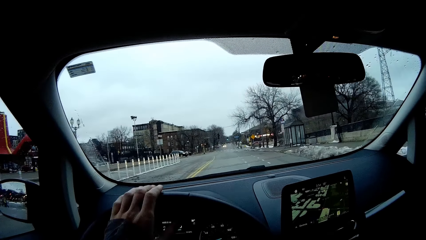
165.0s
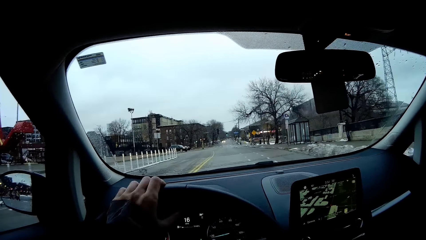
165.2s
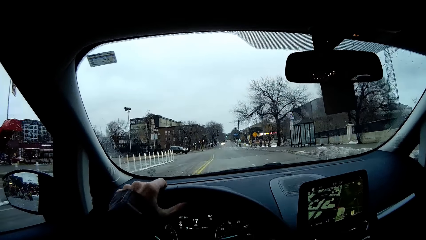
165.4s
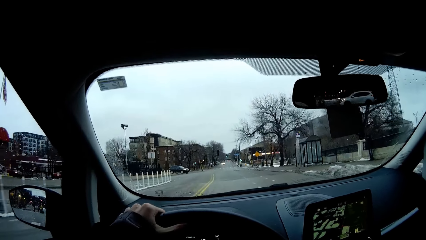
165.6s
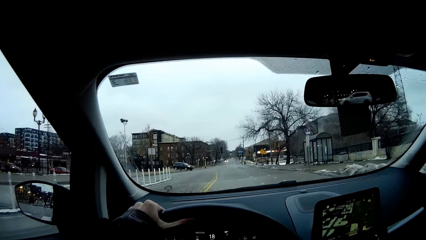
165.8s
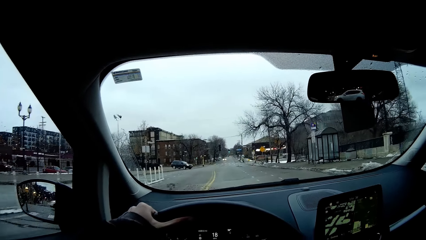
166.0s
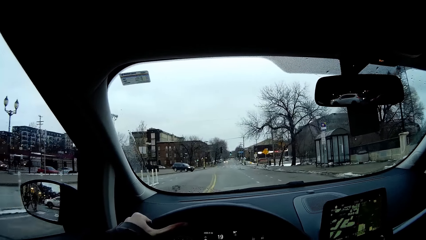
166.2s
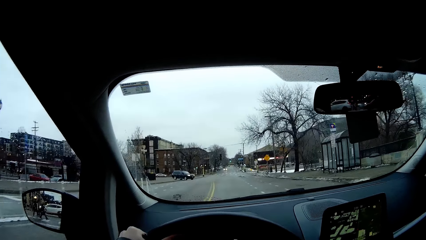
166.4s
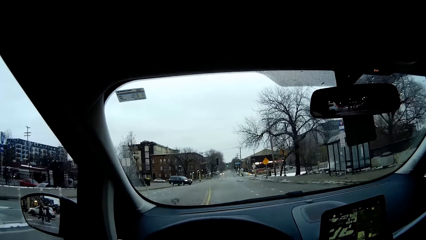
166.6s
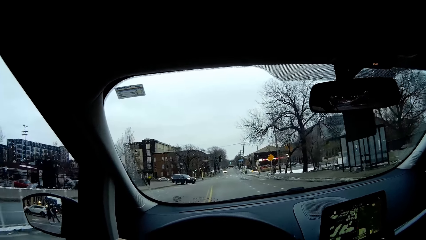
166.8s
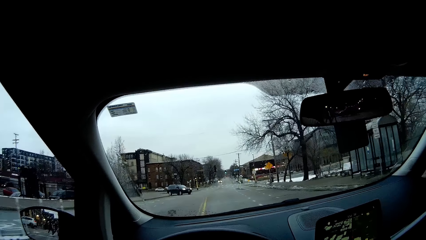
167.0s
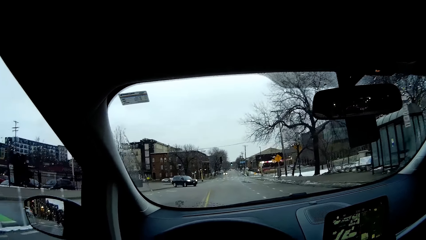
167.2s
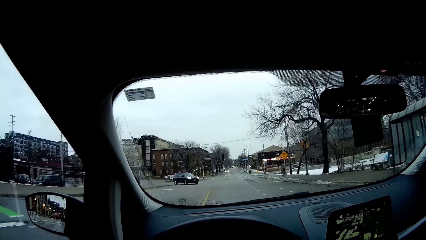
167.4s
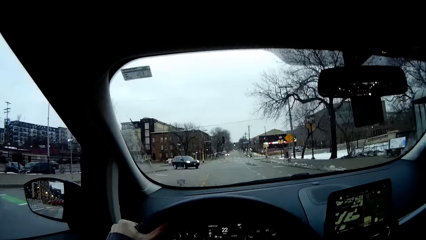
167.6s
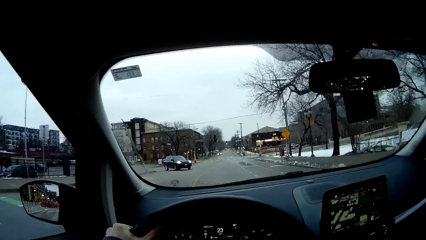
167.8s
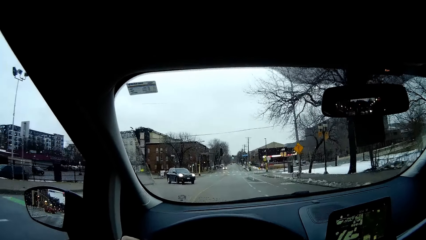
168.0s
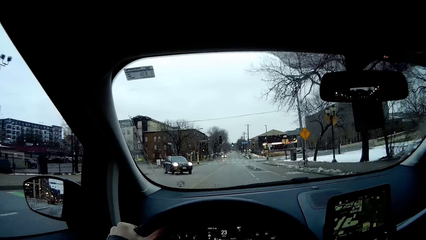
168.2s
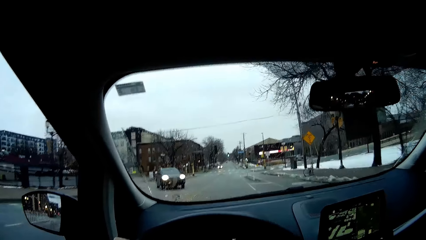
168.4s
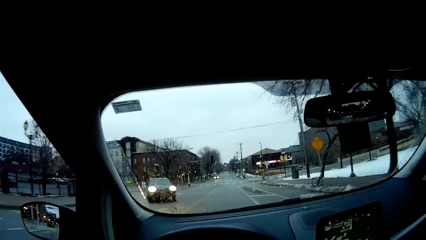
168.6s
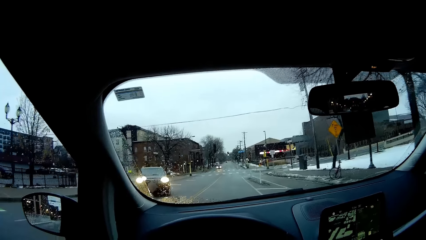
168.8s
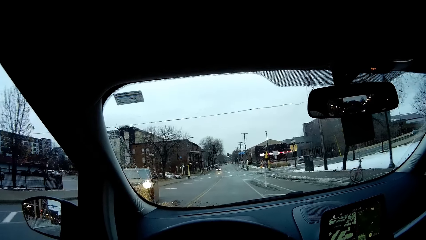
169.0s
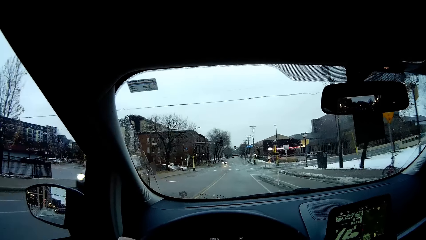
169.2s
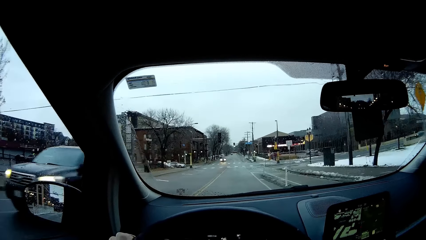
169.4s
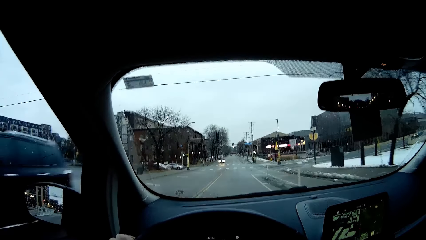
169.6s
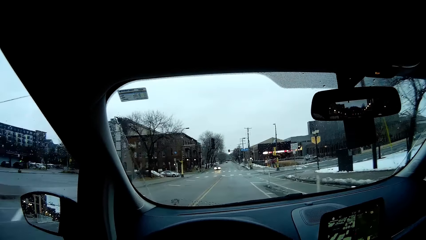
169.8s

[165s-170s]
The camera wearer adjusts her left hand on the steering wheel.

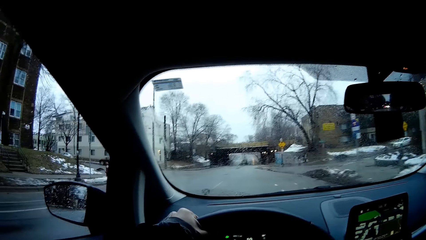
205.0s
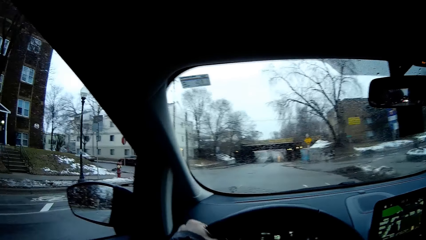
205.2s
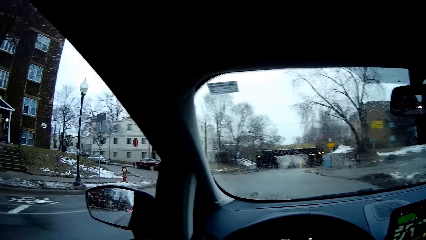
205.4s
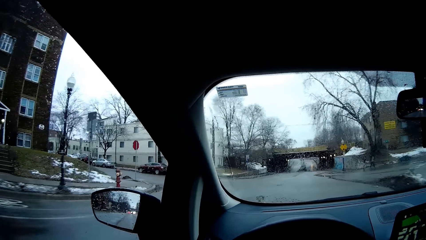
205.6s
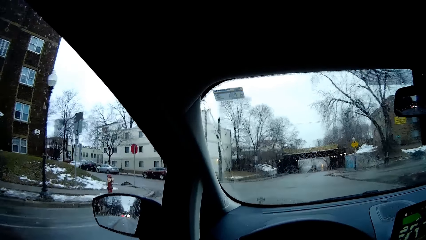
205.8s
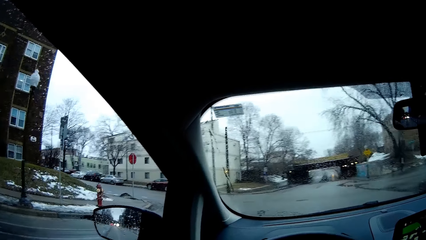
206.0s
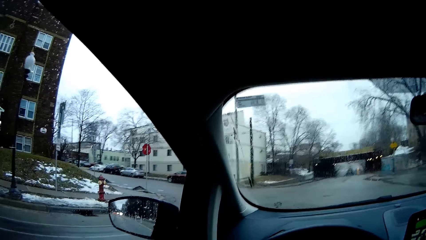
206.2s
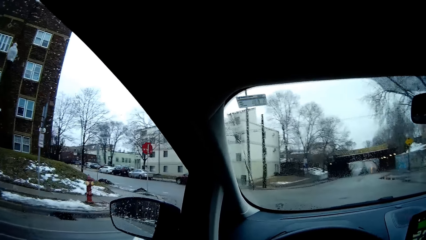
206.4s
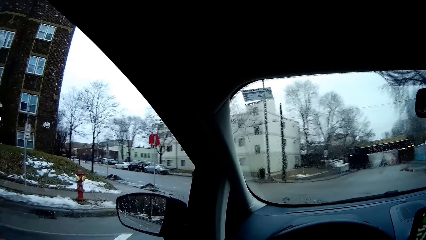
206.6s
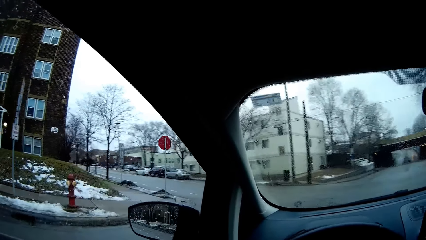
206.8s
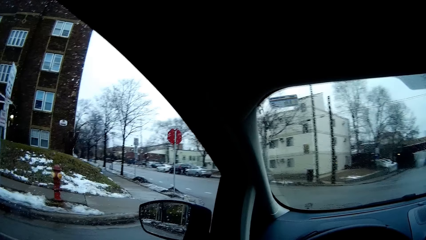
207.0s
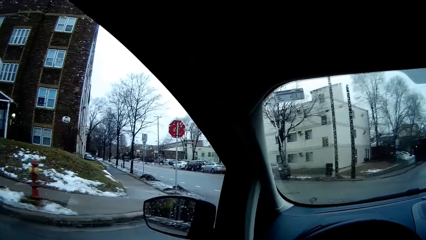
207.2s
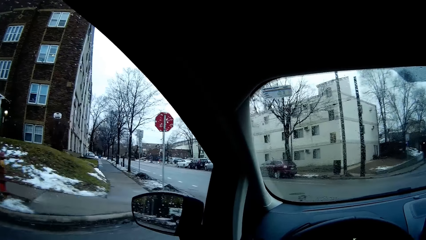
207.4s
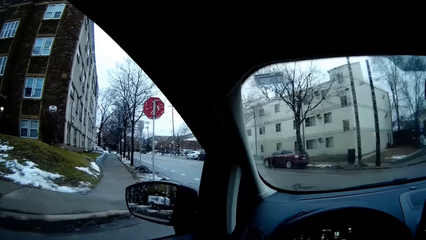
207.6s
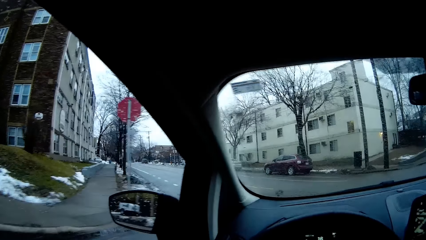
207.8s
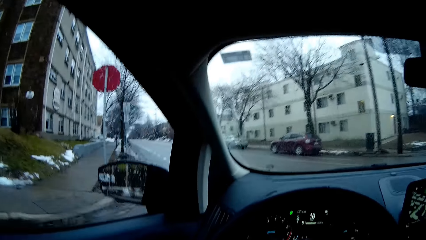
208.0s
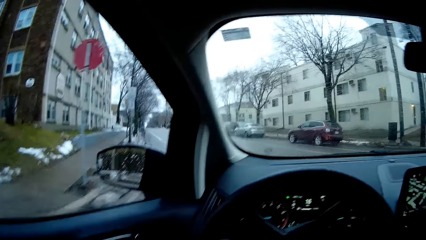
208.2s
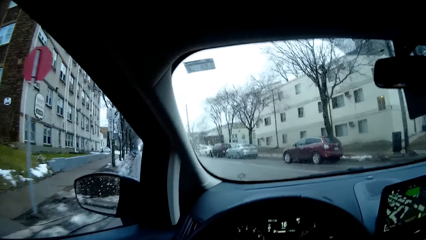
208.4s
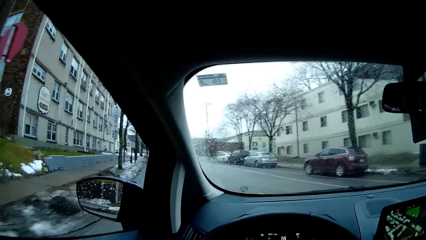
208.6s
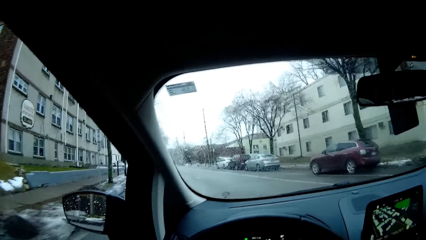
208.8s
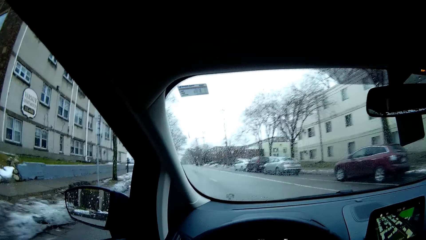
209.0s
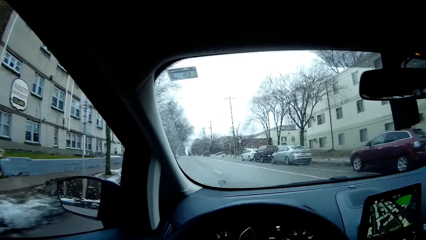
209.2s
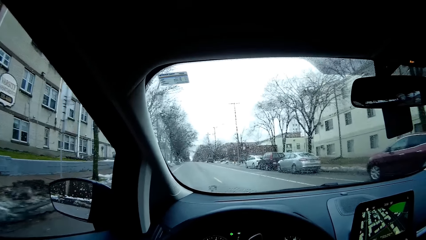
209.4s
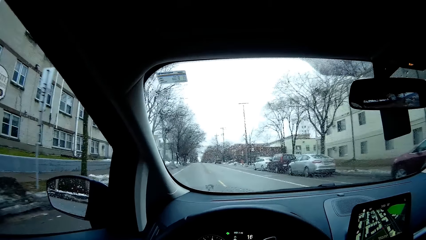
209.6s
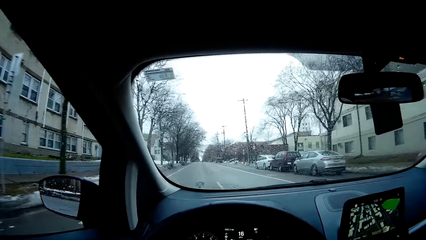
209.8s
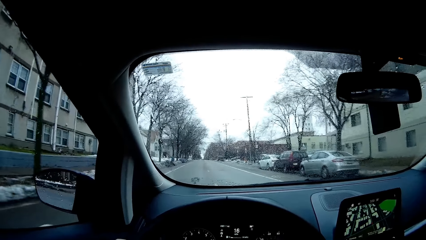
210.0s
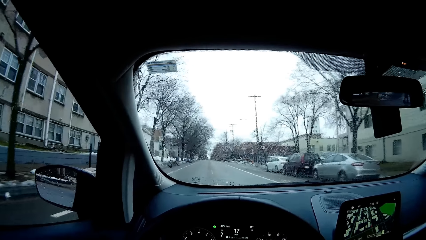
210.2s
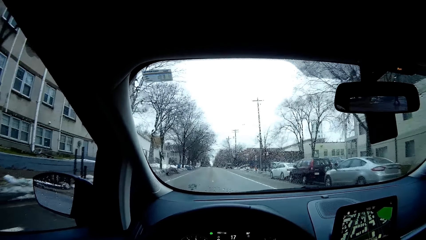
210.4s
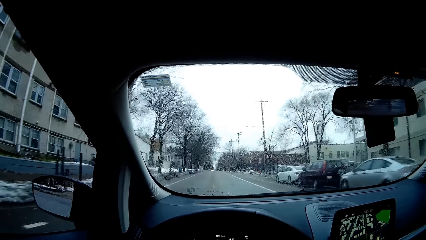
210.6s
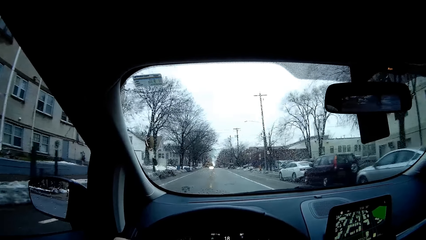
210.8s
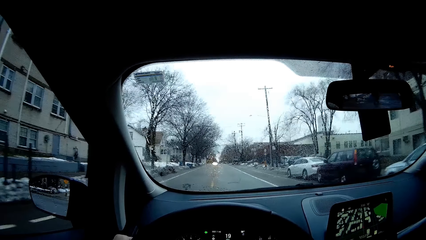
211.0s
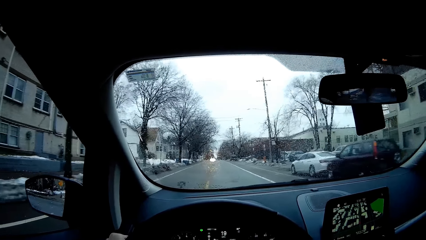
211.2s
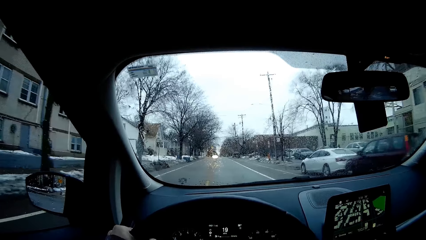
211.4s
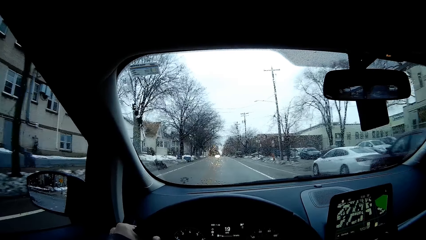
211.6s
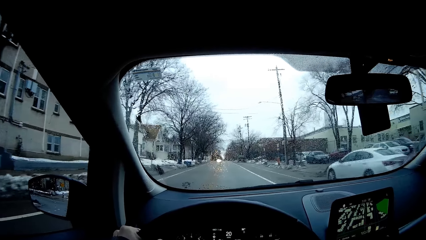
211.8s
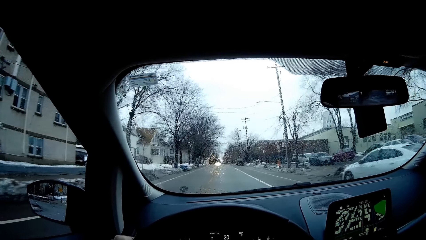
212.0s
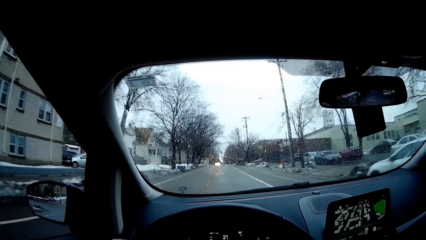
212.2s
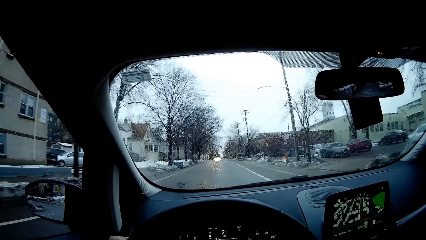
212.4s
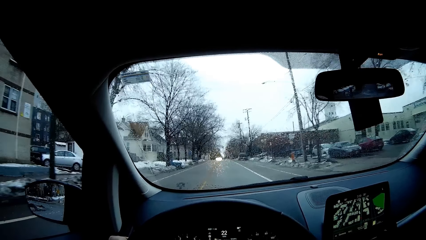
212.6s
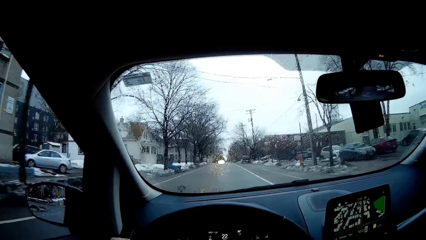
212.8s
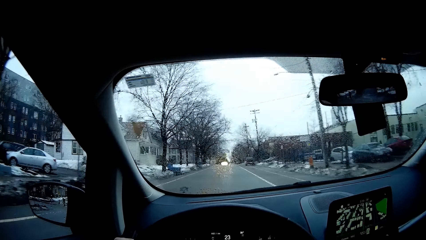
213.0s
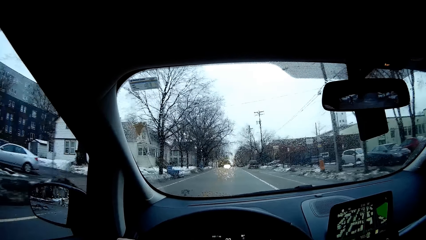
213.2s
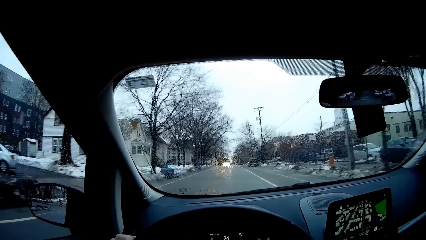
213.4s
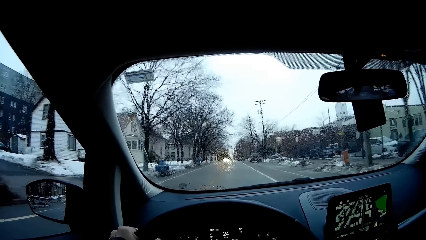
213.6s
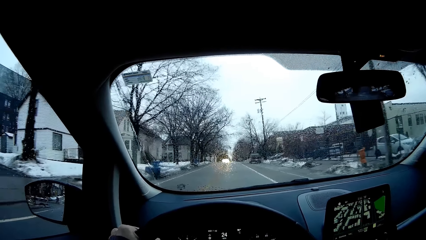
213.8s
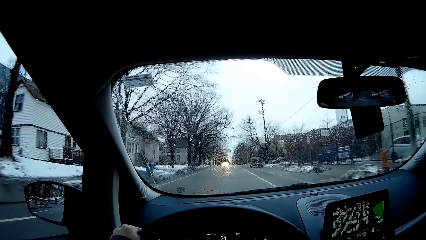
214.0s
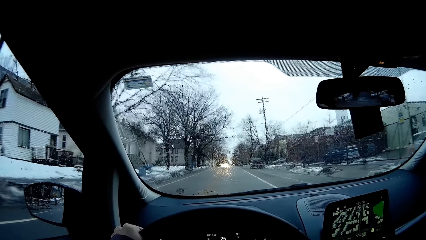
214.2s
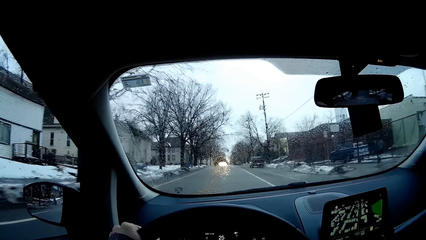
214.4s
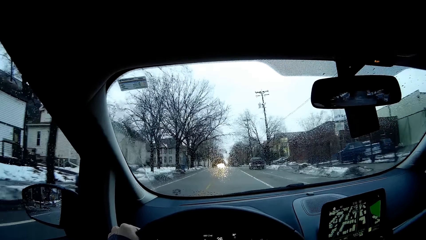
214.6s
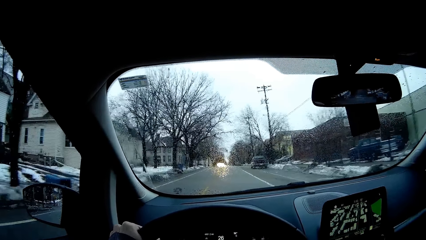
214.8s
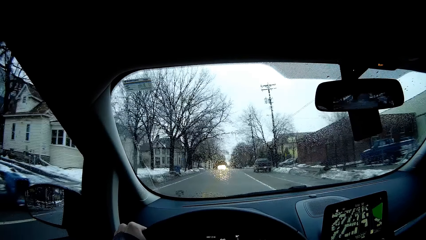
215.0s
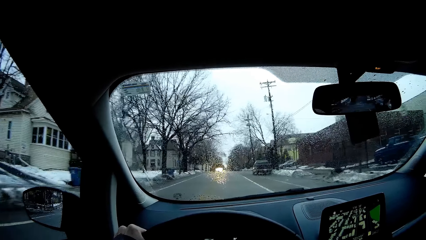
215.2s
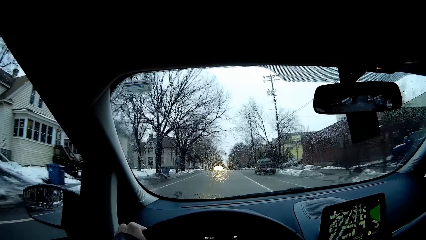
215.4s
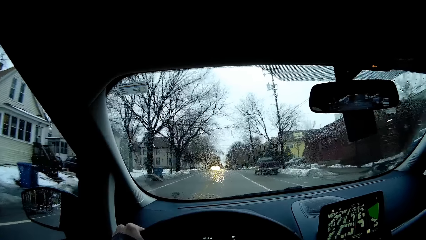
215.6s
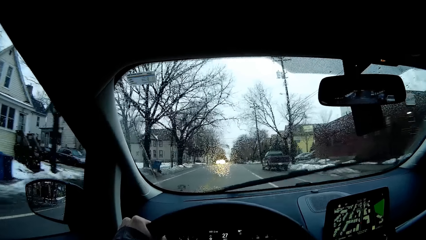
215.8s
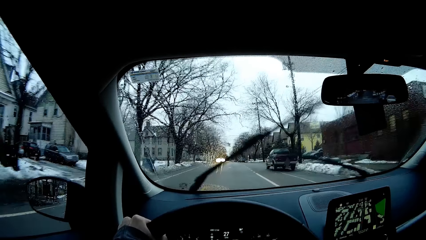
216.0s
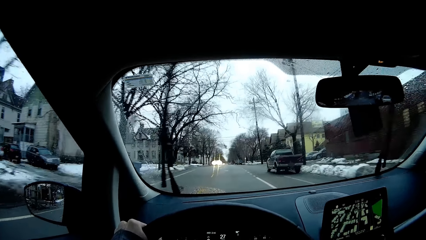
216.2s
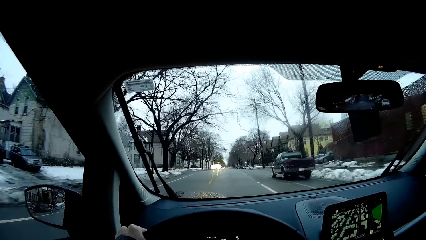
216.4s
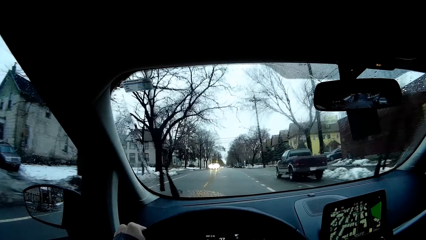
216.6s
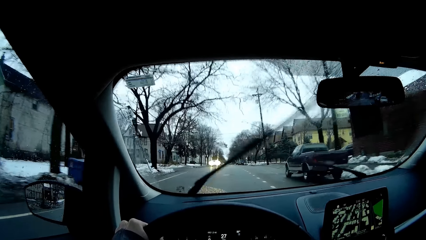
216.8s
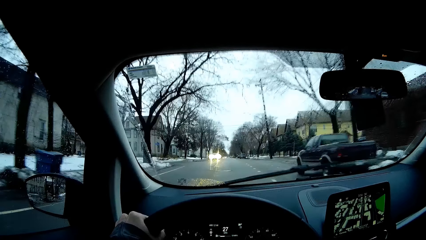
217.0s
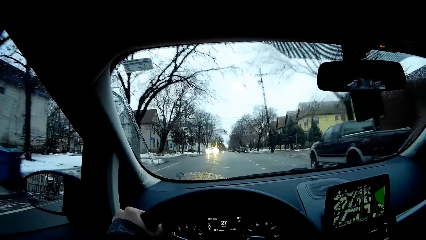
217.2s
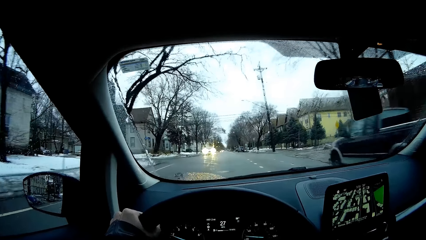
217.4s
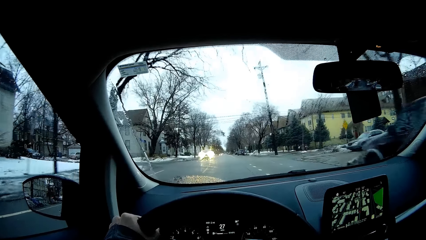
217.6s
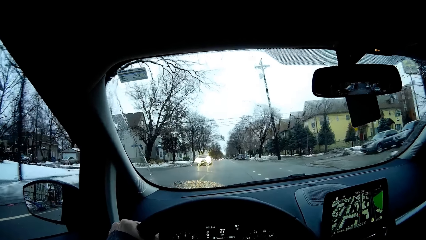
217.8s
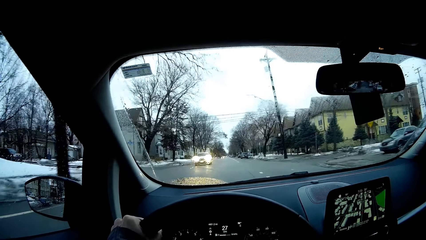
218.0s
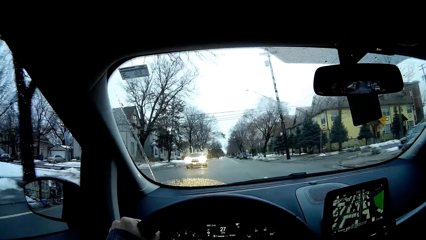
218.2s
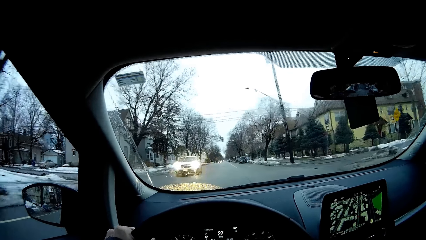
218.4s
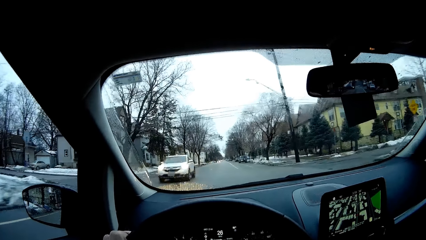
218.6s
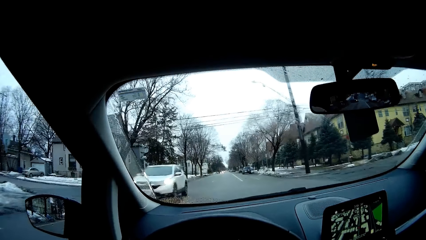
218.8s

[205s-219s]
The camera wearer turns to her left. She turns on the wiper blades with her right hand.
